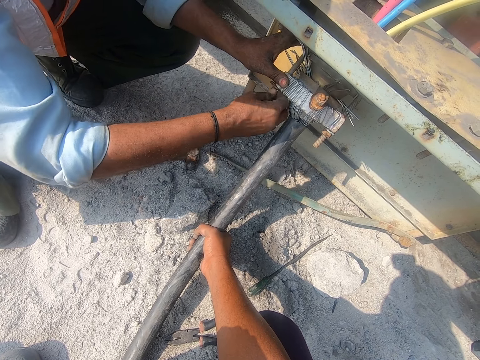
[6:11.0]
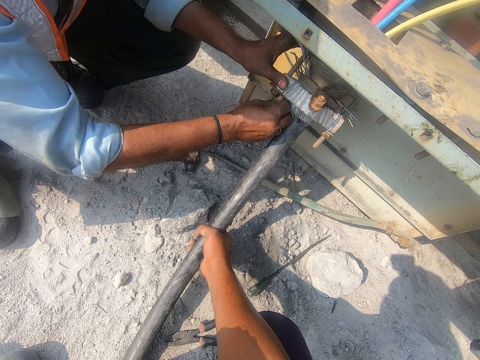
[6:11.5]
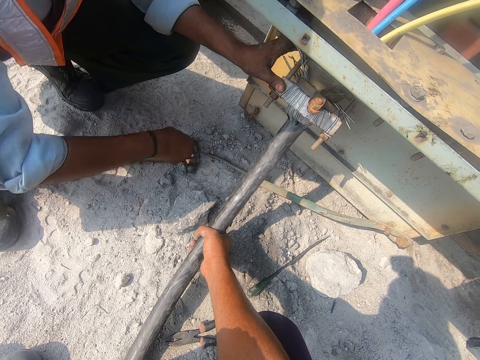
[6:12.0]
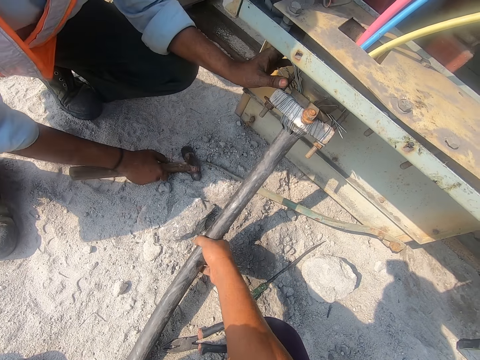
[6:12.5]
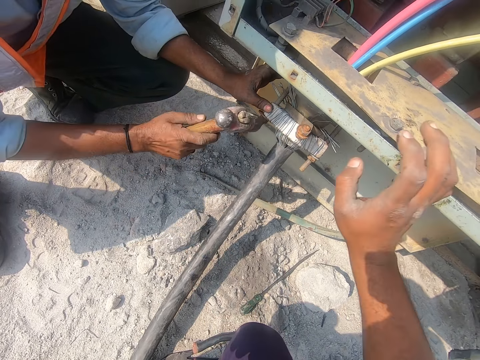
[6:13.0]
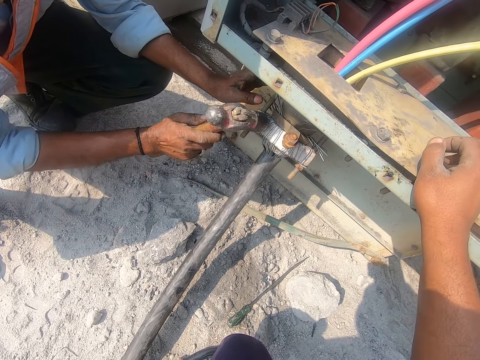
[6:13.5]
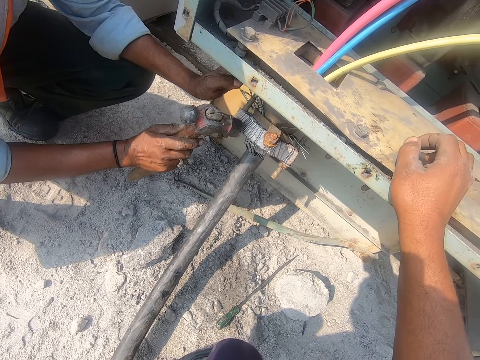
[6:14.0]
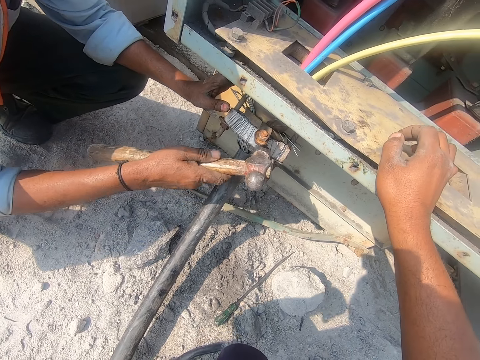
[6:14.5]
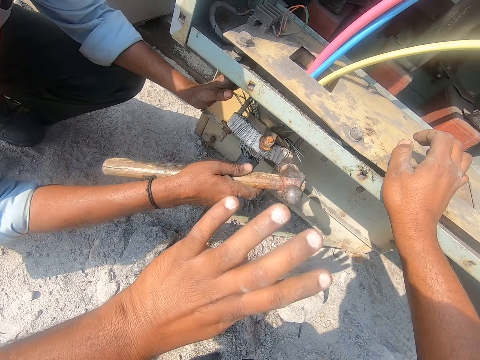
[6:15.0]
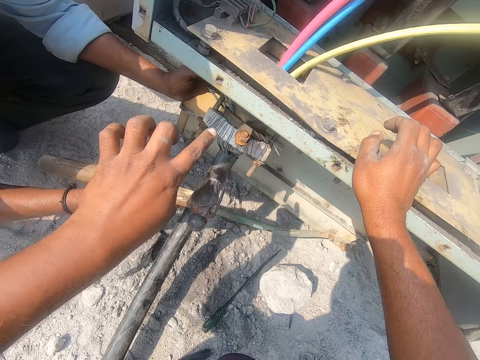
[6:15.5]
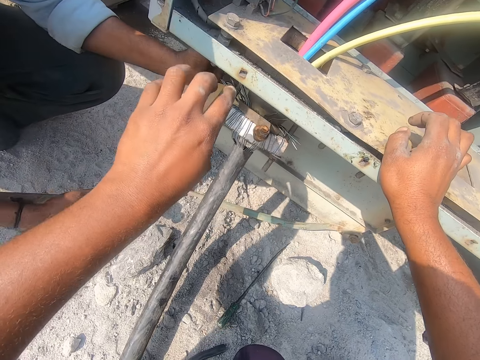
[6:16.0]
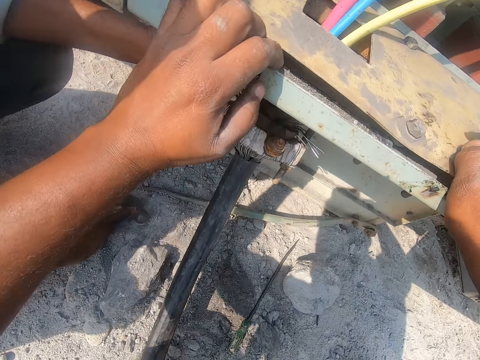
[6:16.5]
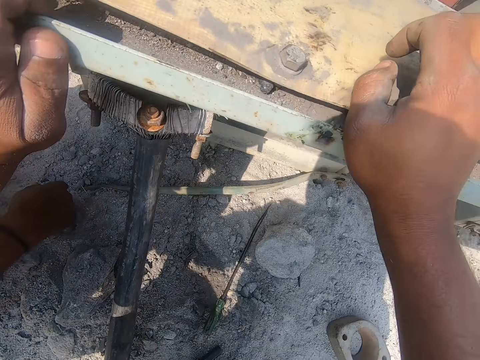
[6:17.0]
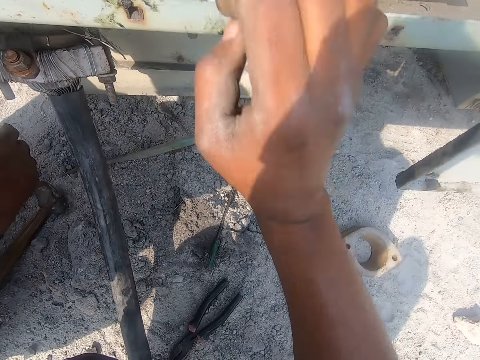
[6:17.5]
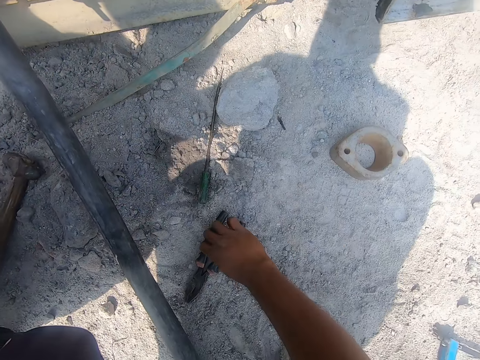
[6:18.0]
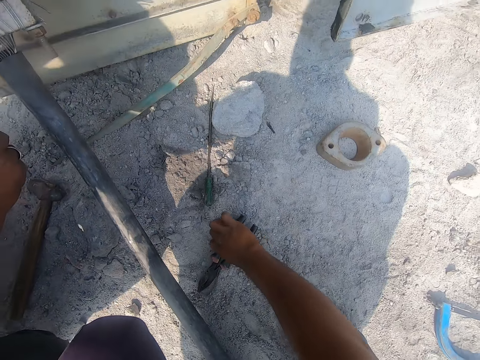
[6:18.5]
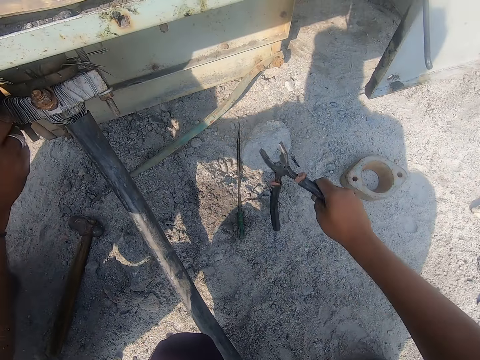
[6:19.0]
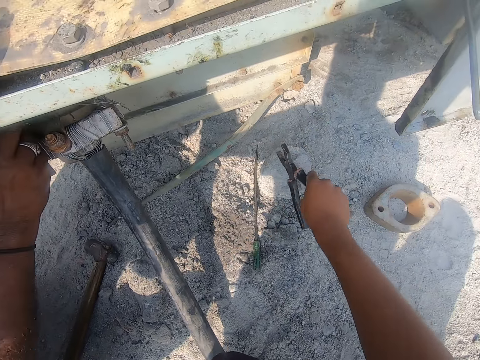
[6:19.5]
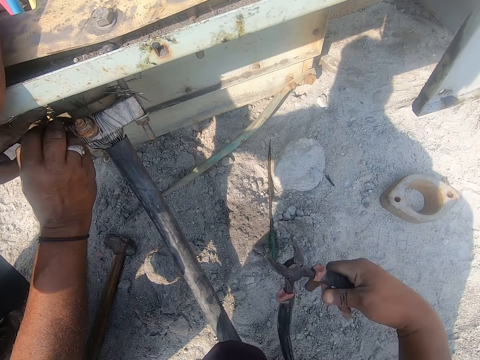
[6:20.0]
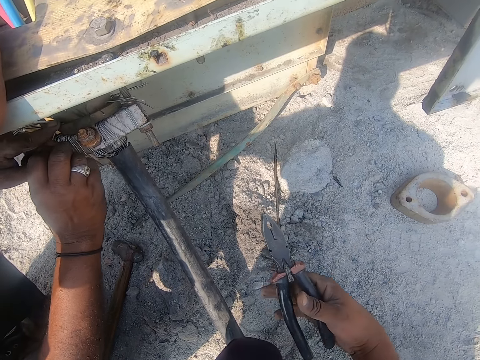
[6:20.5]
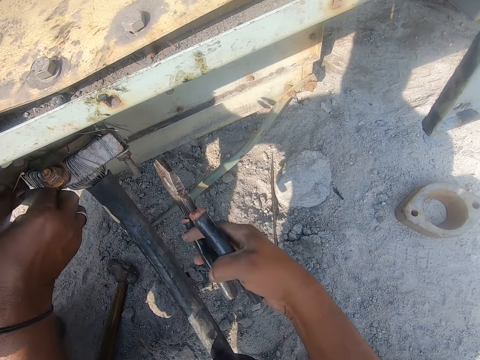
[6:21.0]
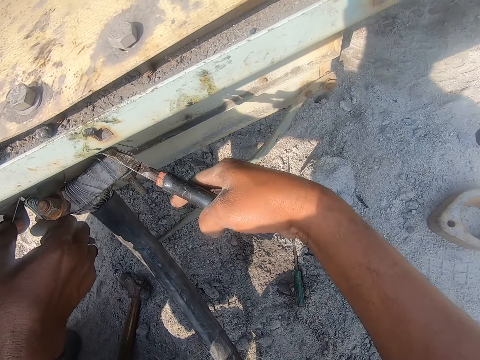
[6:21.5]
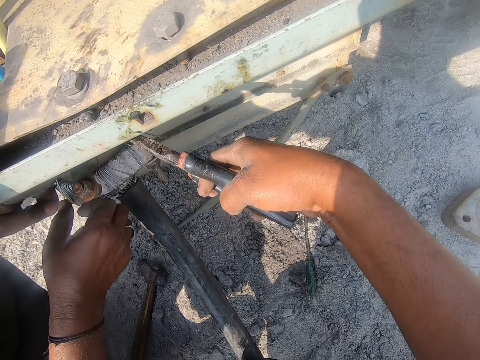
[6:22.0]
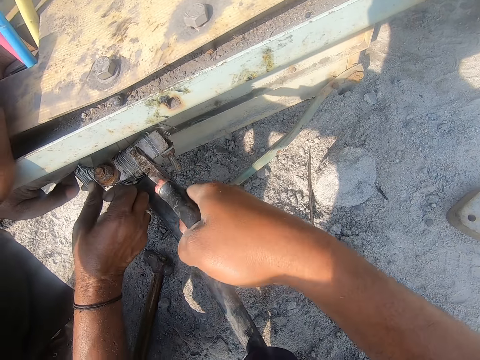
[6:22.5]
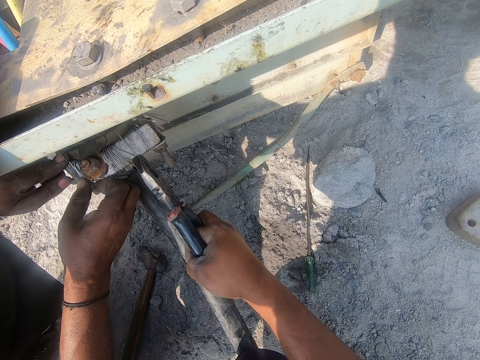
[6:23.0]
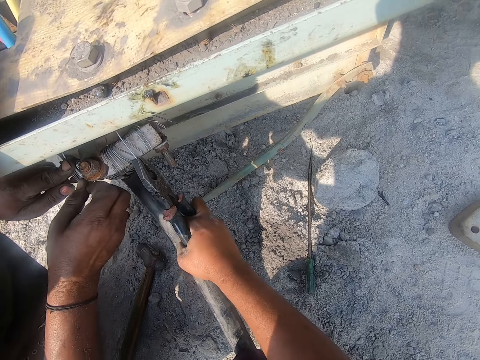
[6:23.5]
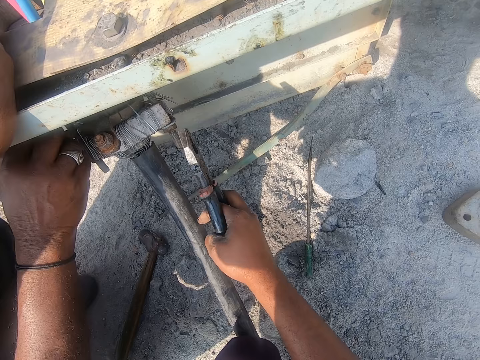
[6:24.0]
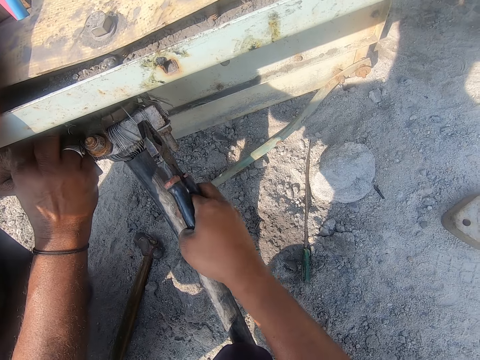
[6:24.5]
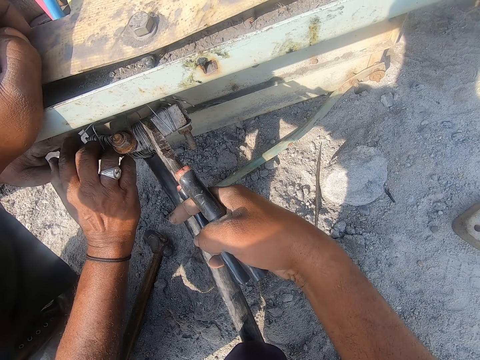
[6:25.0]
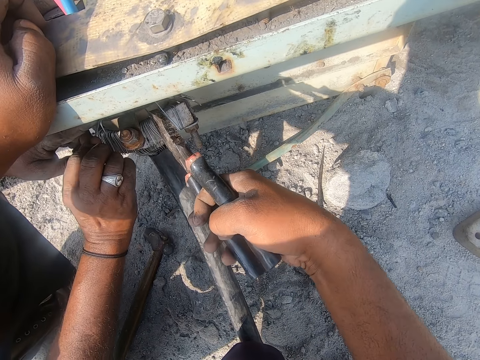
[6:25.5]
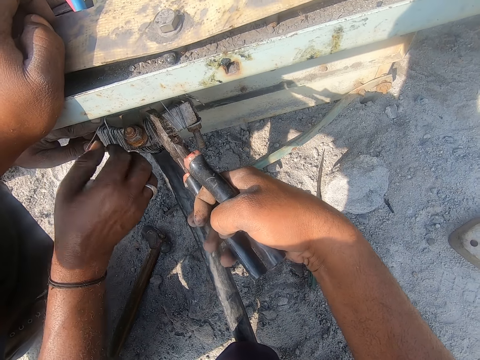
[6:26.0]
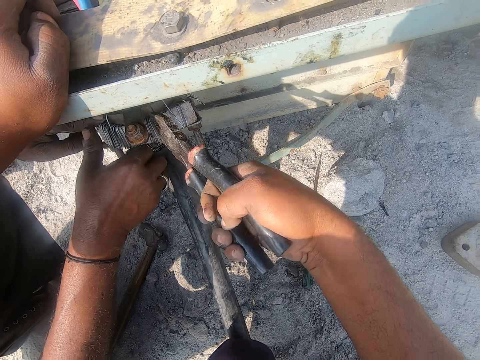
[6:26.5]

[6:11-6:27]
A man picks up the hammer. The camera wearer removes his hands from the steel and rests his right hand. The man hits a structure with the hammer. The camera wearer points on the structure, communicates to the man, and holds on the structure. He picks the pliers from the ground and clears the pliers. The man tightens the wires on the structure. The camera wearer repairs using the pliers. He straightens the wires with the pliers.

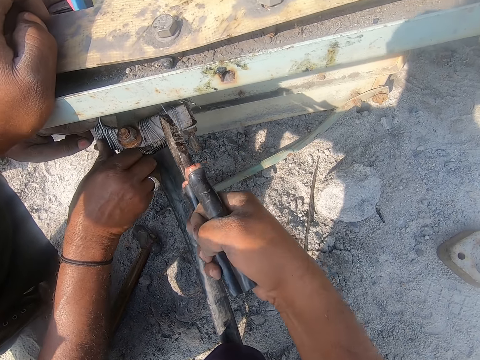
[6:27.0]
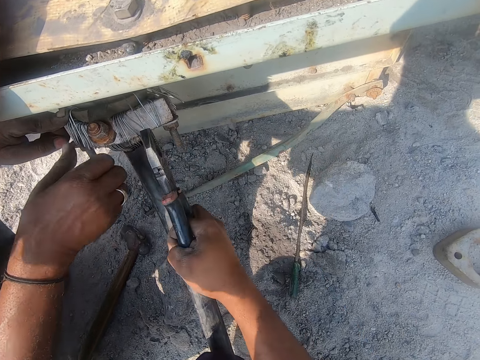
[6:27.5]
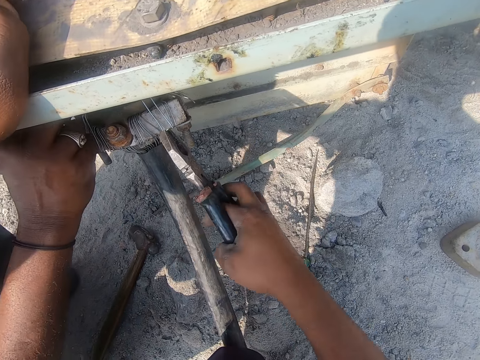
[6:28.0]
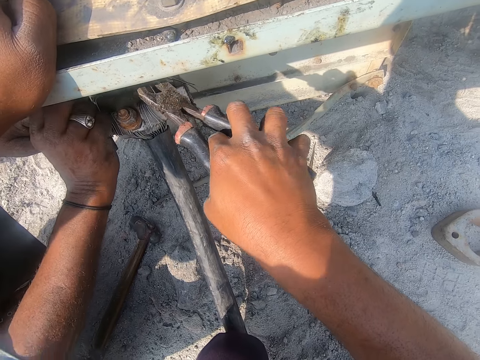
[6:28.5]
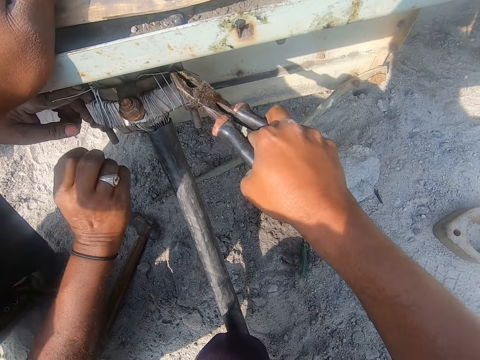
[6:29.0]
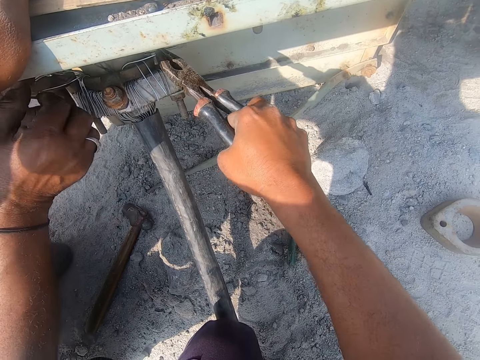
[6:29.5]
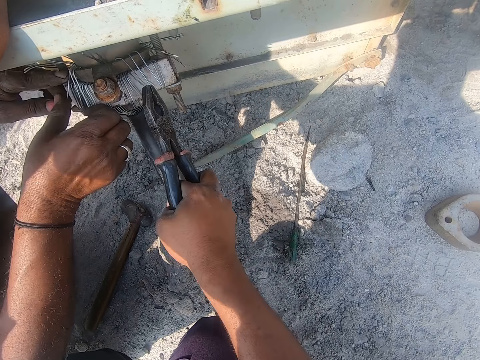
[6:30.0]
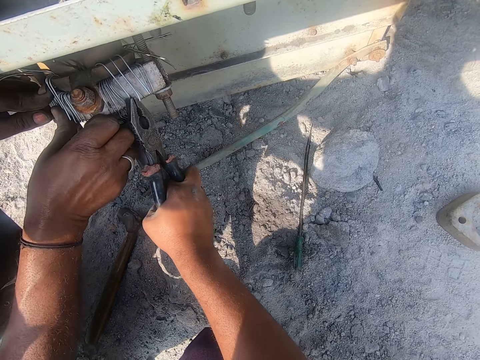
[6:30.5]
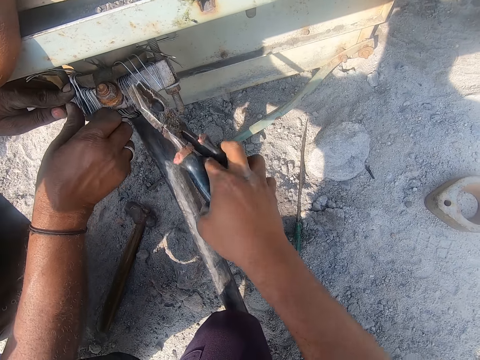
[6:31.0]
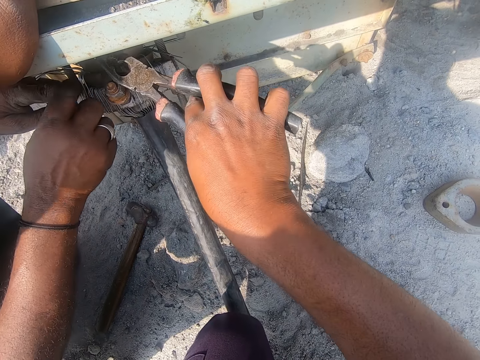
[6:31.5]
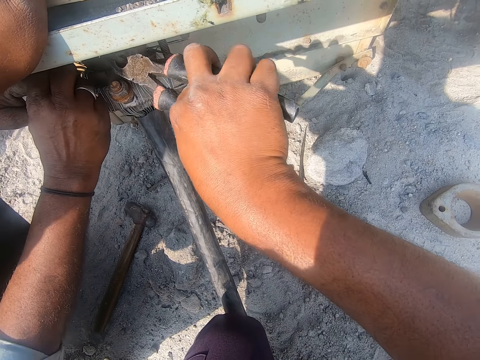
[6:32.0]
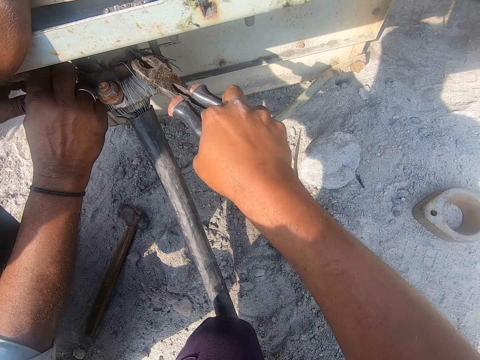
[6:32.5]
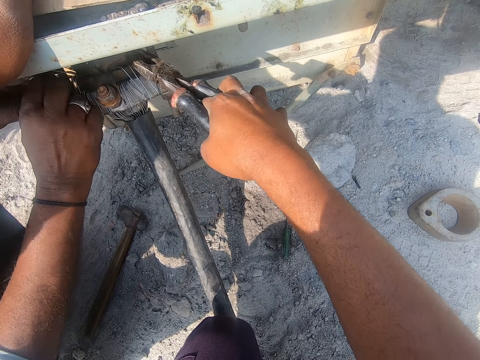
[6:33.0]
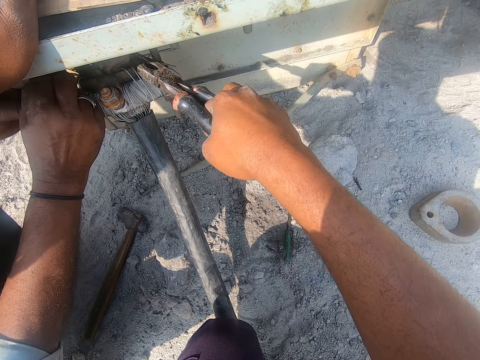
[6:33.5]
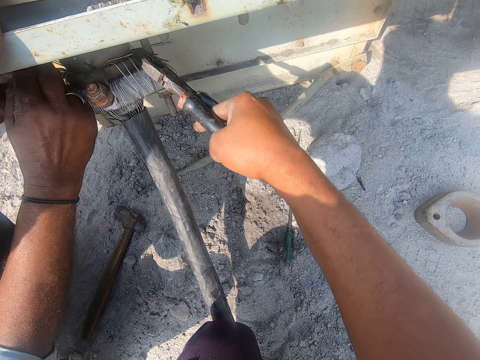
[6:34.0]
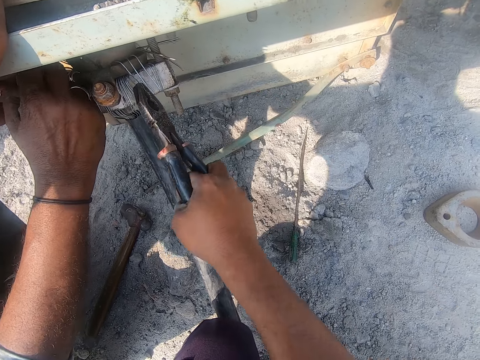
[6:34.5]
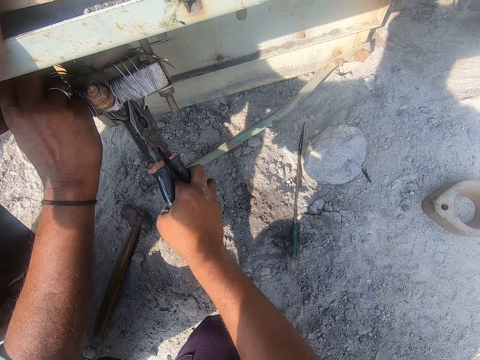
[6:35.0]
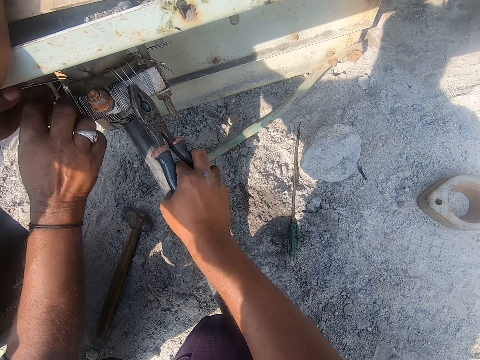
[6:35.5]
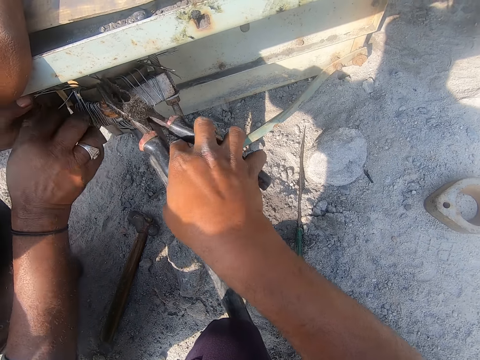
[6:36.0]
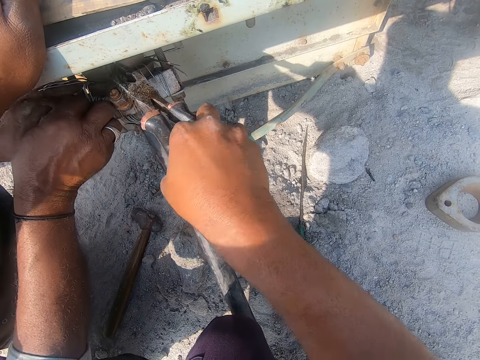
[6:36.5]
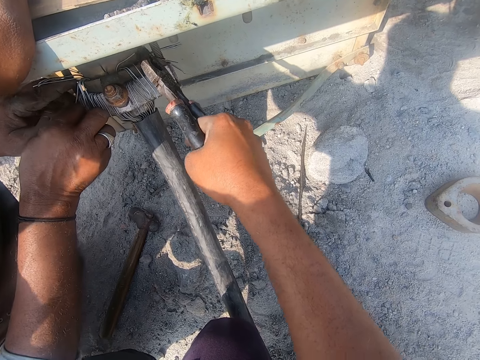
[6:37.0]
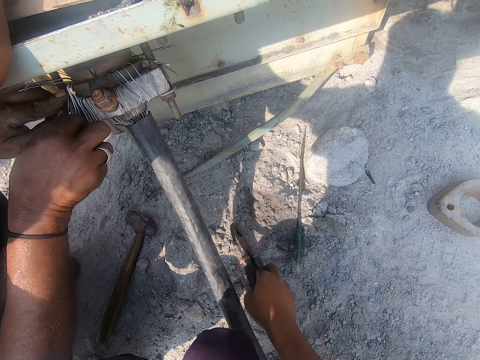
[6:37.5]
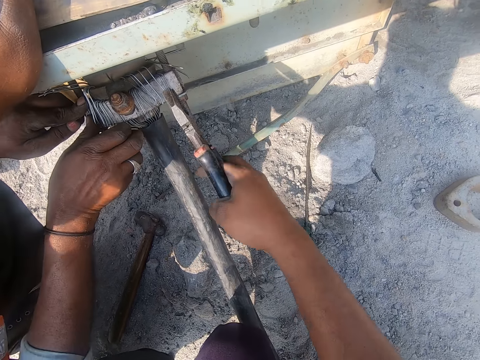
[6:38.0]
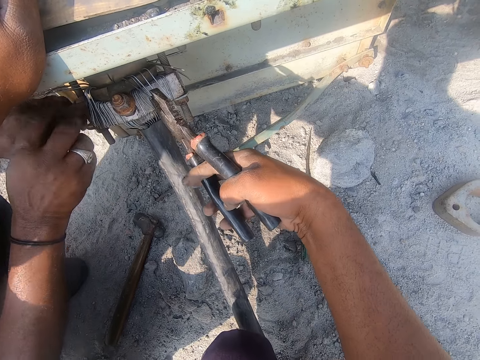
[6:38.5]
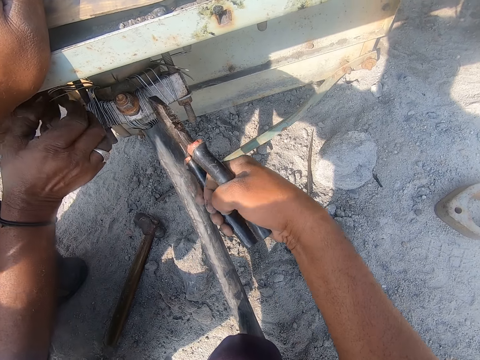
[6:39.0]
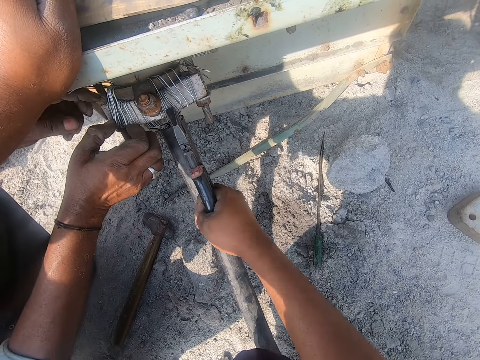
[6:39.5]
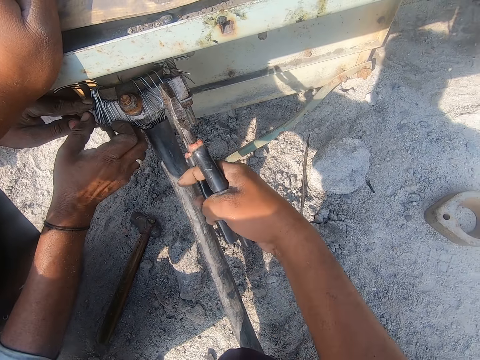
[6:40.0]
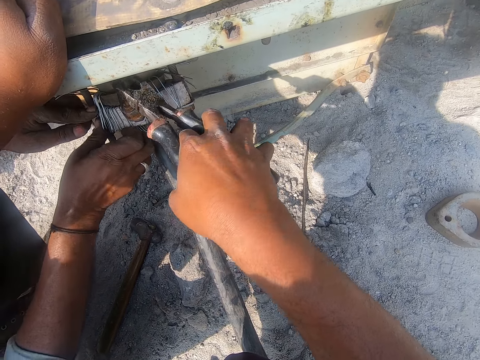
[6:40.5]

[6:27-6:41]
The camera wearer hits the cable with pliers. They repair using the pliers.
